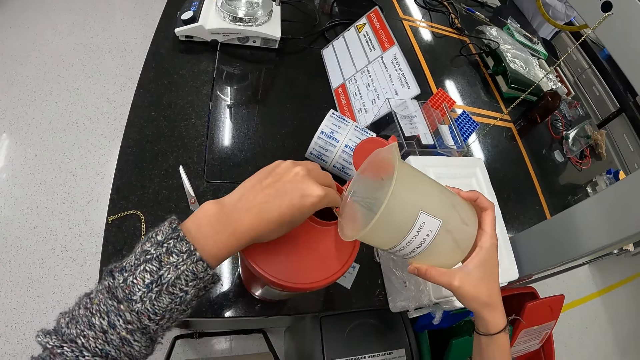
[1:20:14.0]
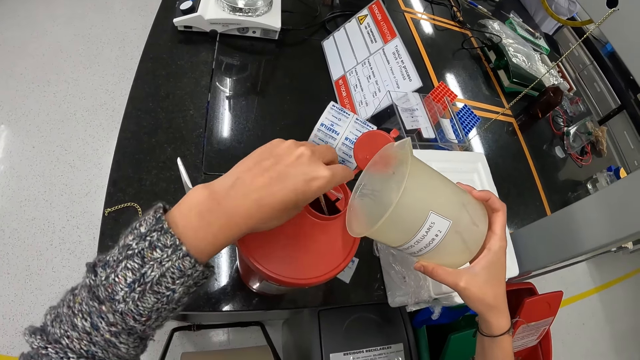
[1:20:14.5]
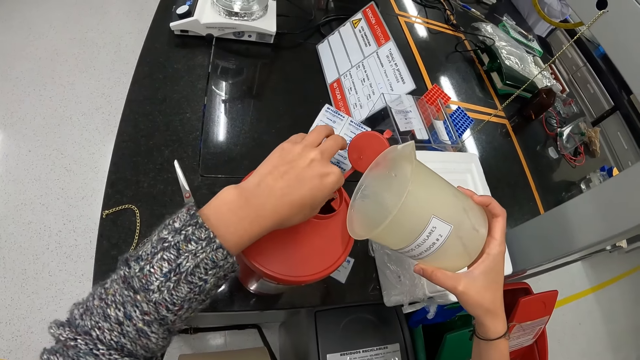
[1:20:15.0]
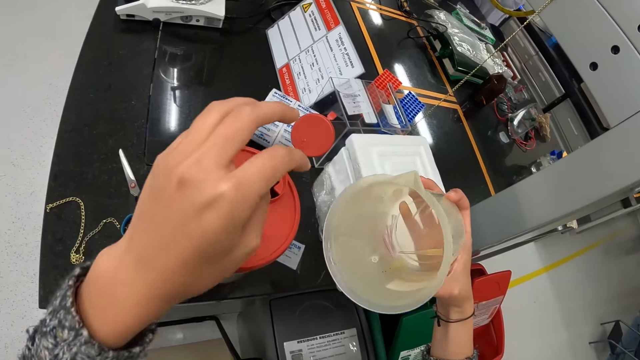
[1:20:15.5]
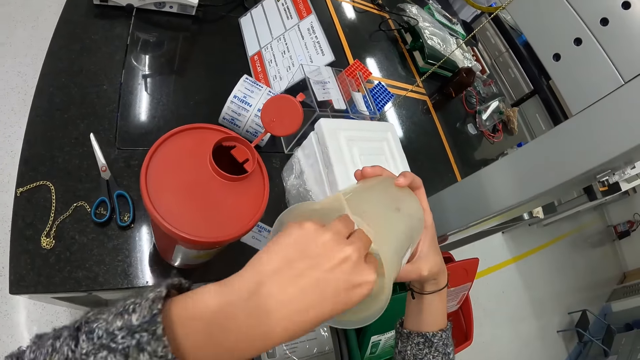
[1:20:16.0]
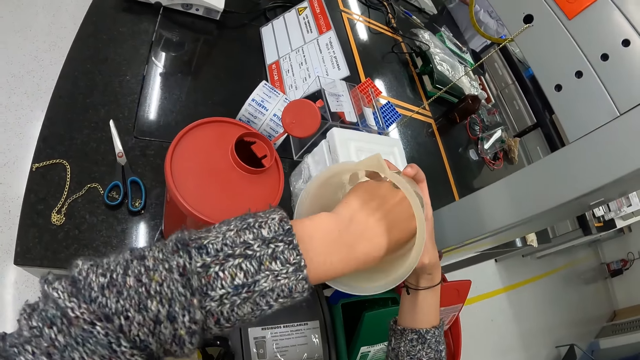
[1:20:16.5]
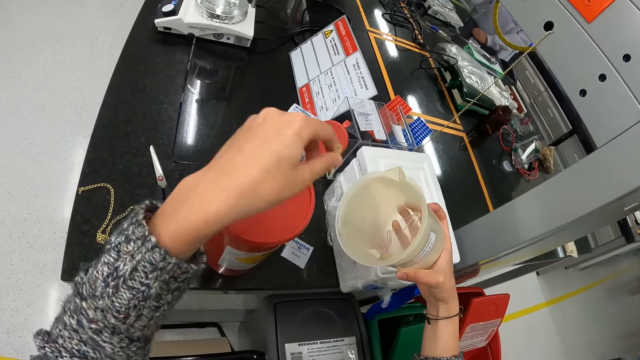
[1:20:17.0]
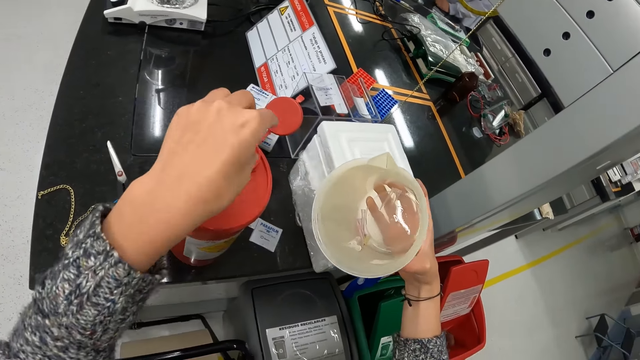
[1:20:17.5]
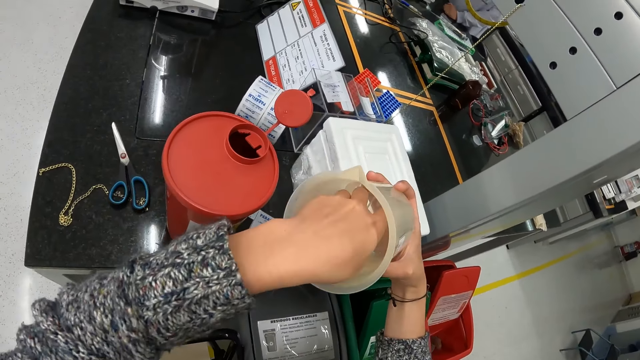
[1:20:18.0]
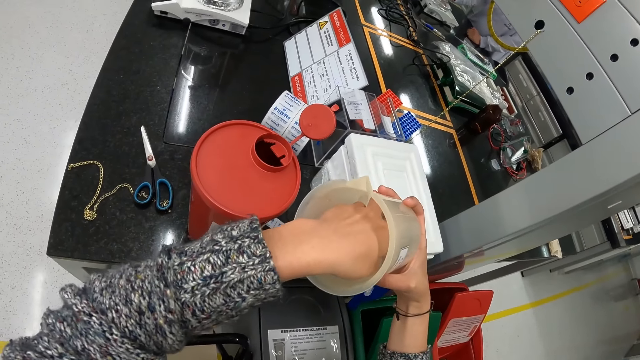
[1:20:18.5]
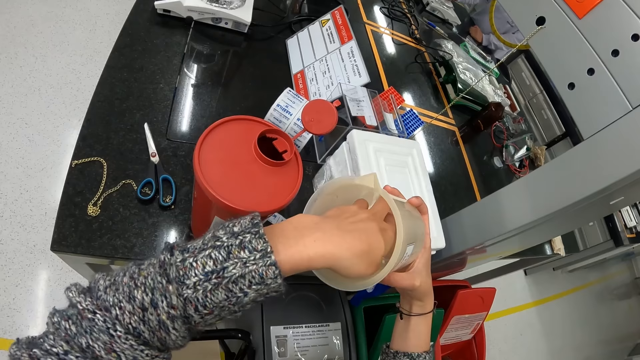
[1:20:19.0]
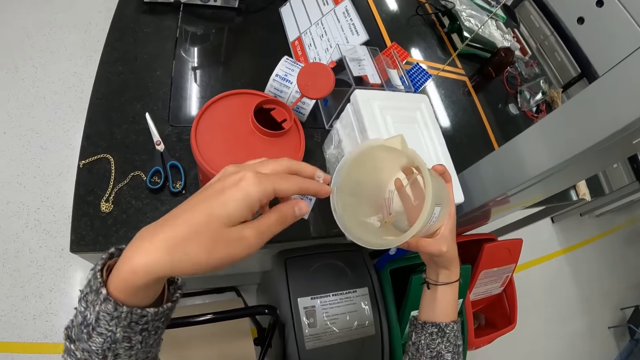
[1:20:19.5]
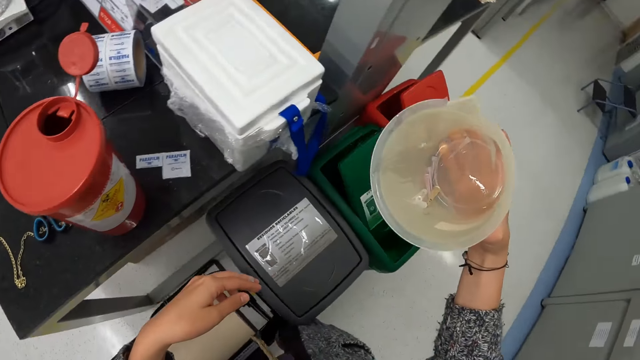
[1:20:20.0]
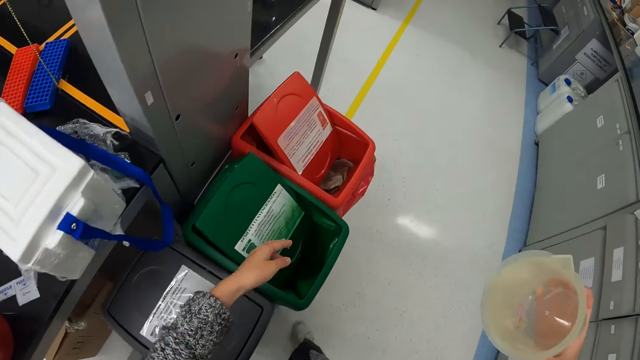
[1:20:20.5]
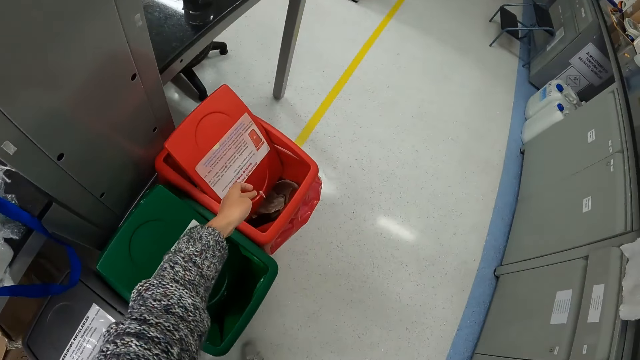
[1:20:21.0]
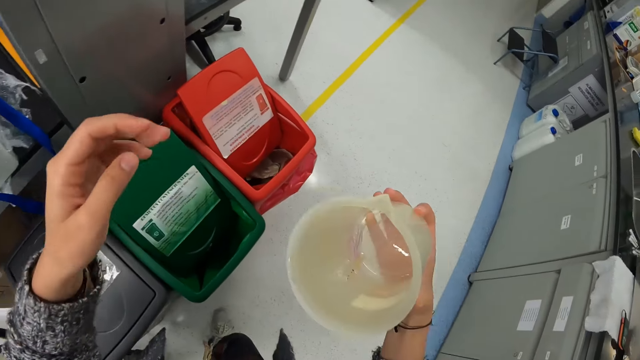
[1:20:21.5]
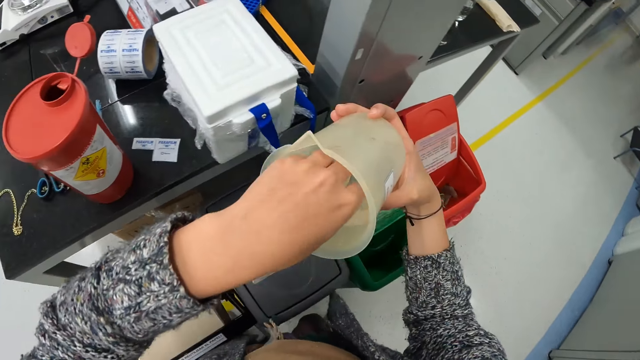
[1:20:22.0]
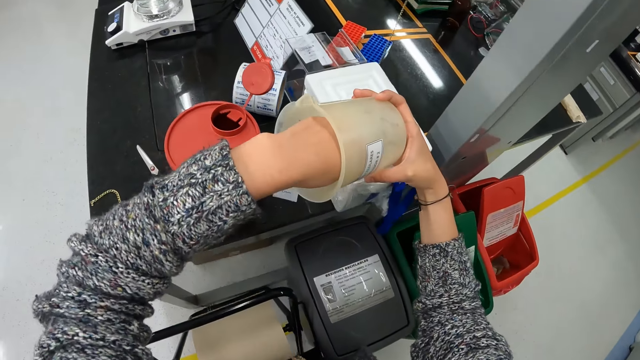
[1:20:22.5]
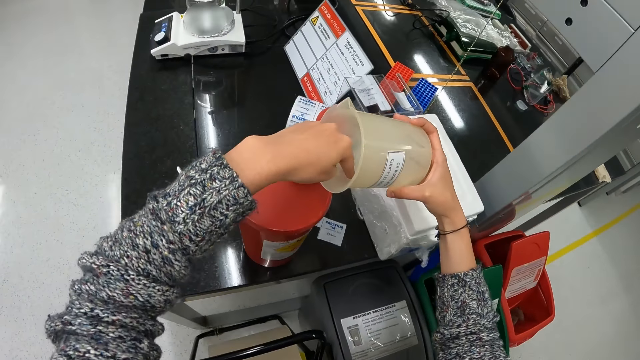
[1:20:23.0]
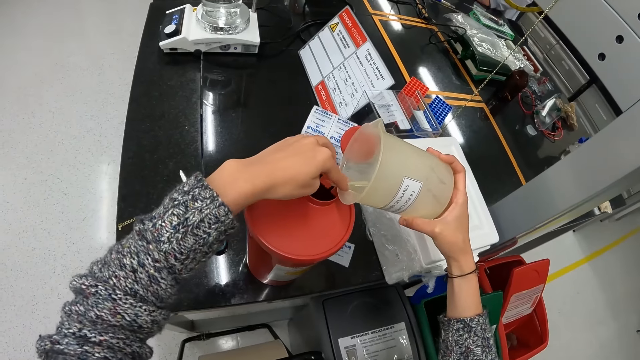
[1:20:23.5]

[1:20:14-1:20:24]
The camera wearer drags the needles into the container. He removes something. He looks inside the jug or liter cup. He picks up the needle and puts the needle in the container. He removes something. He picks up the needle. He holds the liter cup. He throws the needle in the dust bin. He removes something. He puts his hand in the jug.

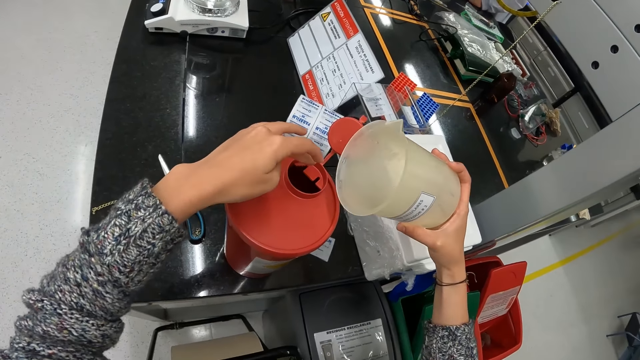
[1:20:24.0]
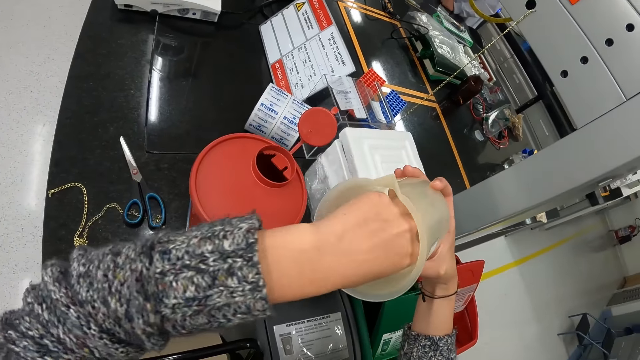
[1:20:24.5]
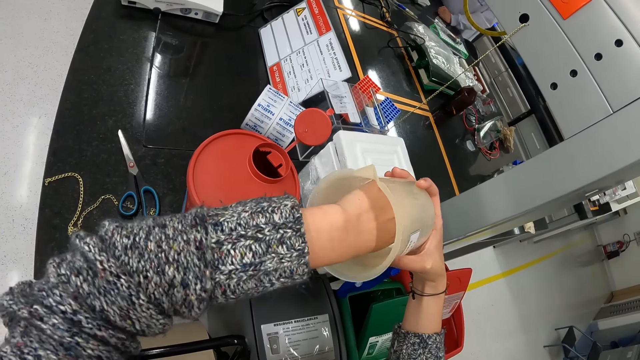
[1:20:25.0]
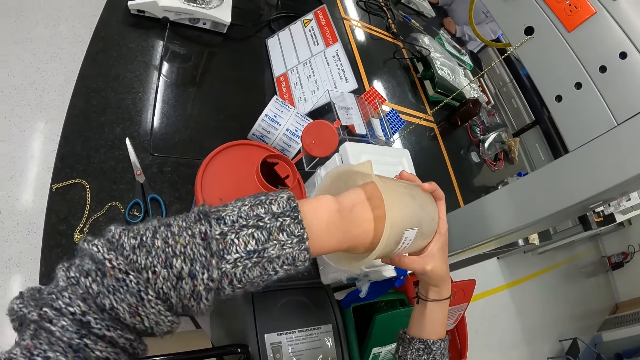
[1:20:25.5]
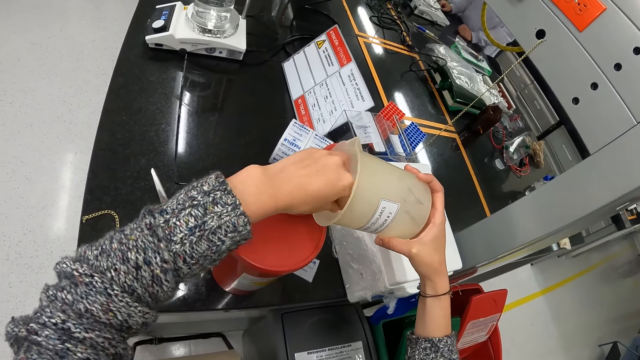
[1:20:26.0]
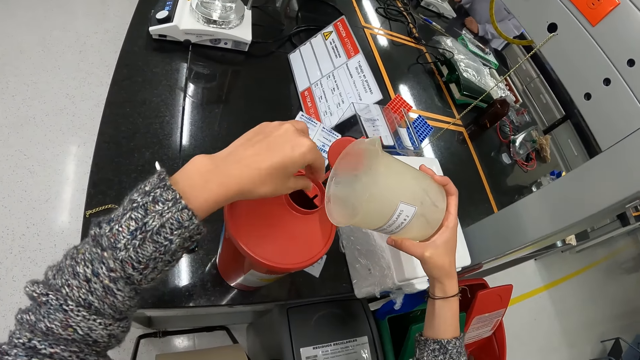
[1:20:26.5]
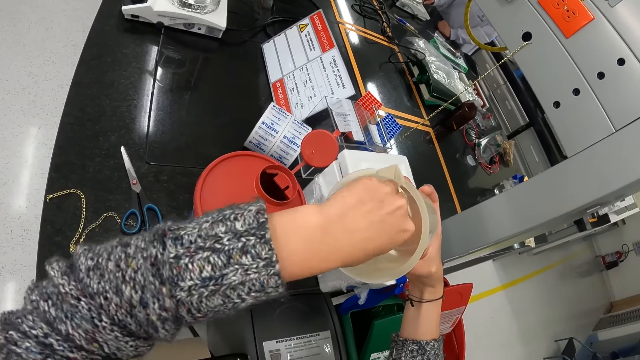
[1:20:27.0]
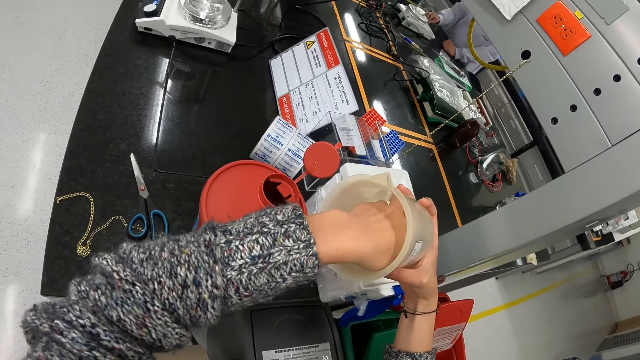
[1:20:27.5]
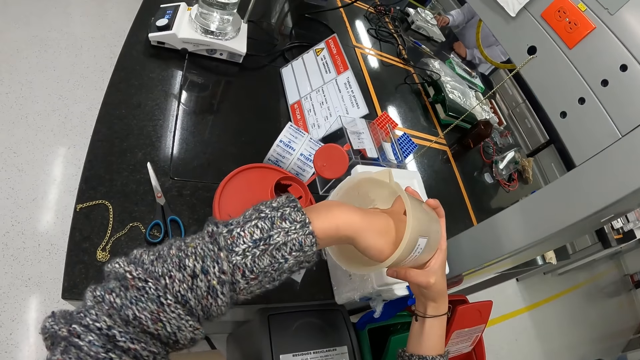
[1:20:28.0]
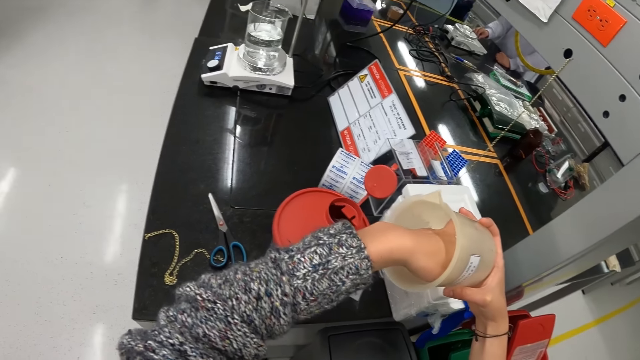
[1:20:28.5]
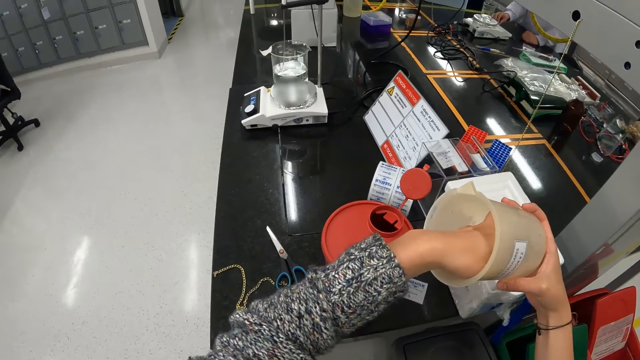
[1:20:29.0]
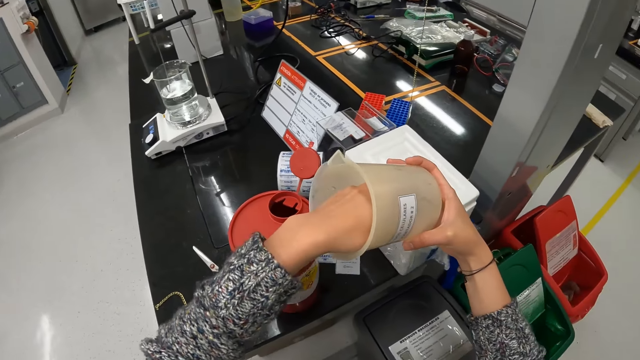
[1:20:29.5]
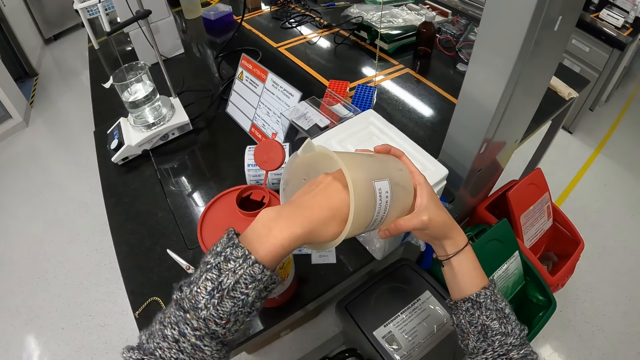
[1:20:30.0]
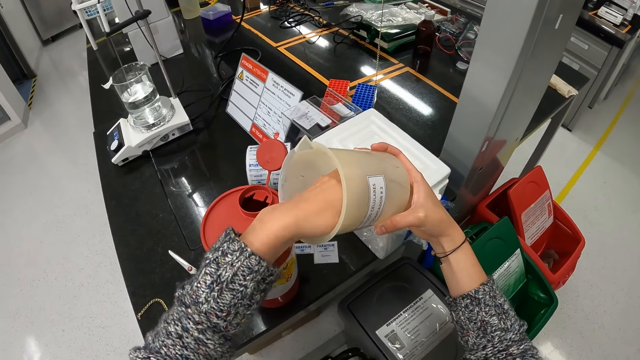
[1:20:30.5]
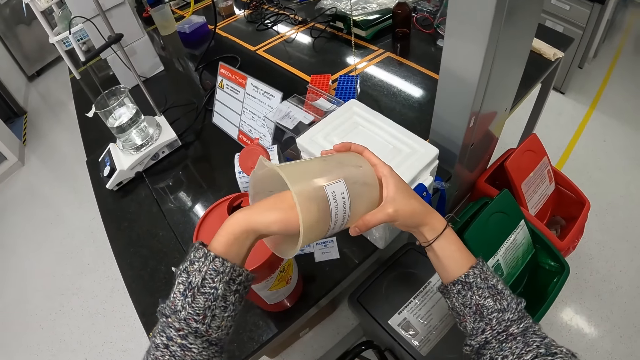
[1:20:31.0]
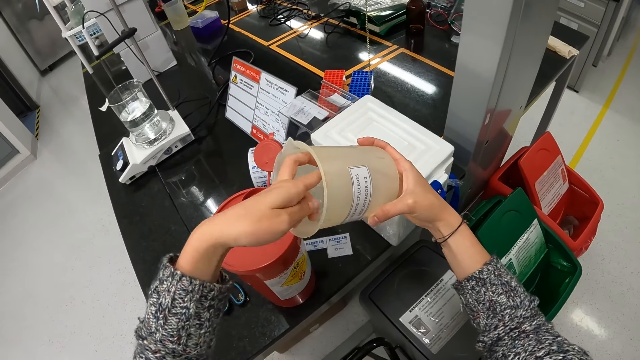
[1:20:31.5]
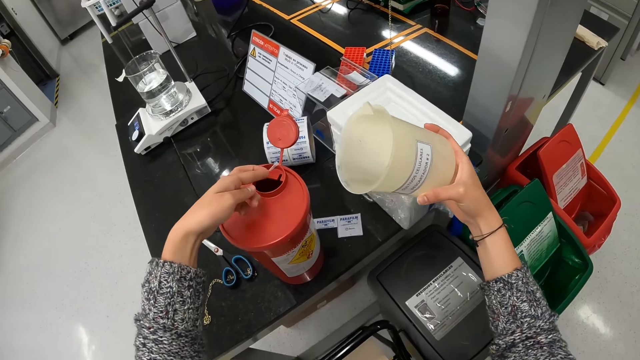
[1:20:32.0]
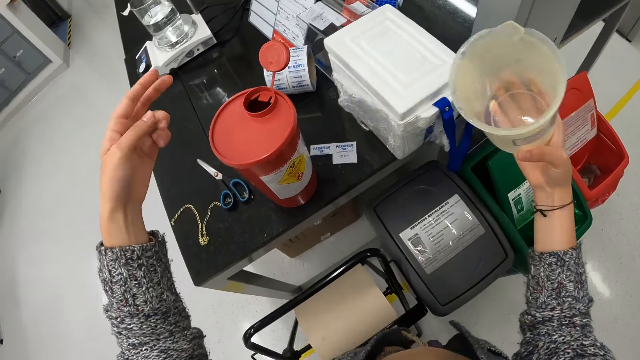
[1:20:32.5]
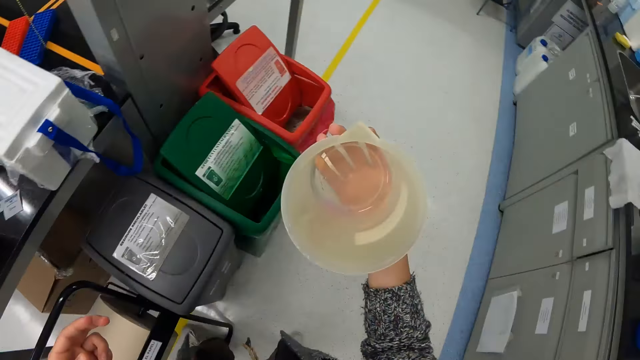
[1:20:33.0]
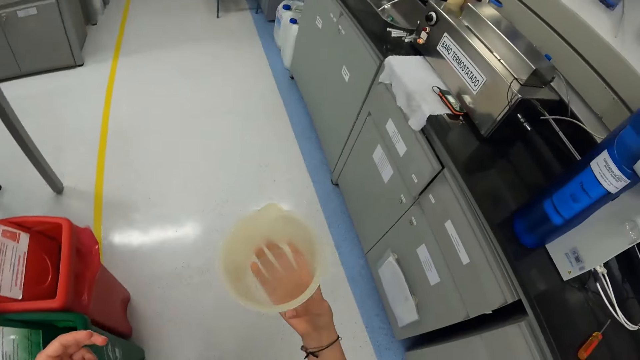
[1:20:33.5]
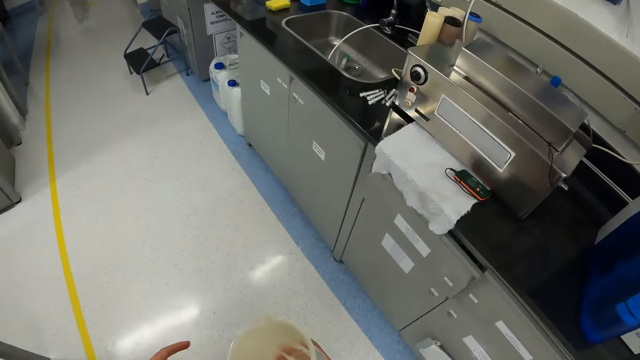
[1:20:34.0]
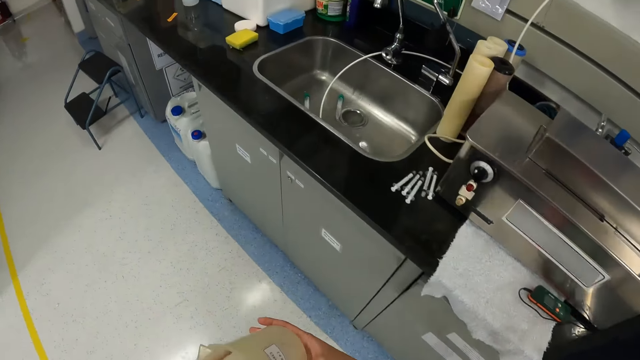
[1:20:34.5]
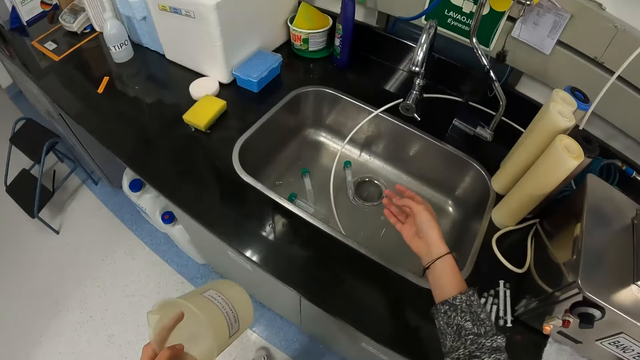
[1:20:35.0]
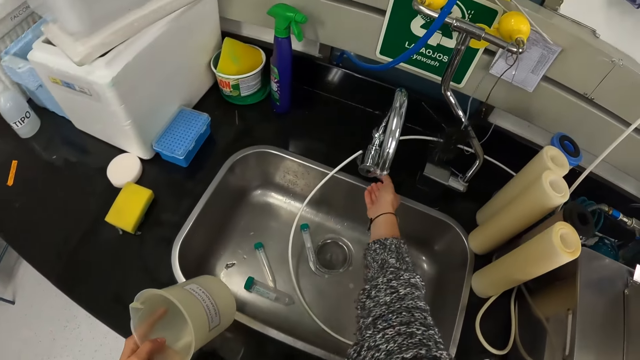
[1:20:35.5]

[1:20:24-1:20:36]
The camera wearer drags the needles into the container. They remove something. They look inside the jug or liter cup. They drag the needles into the container. They remove something. They pick up the needle. They put the needle in the container. They hold the liter cup. They look inside the jug. They walk towards the sink in the room.
